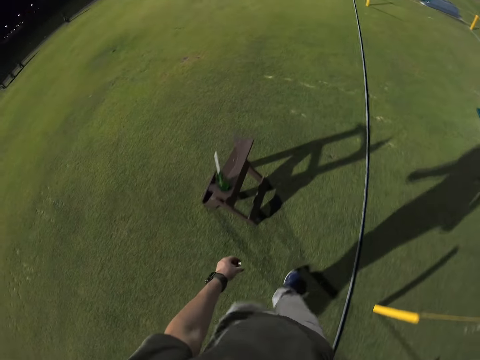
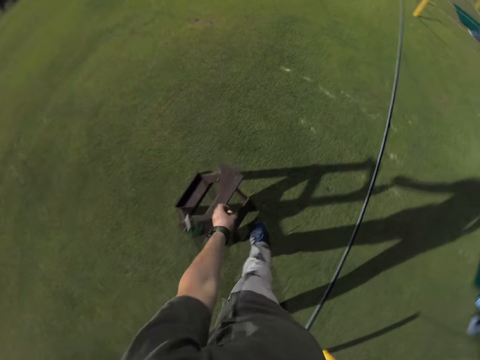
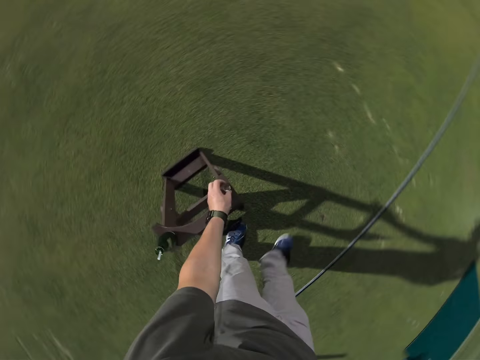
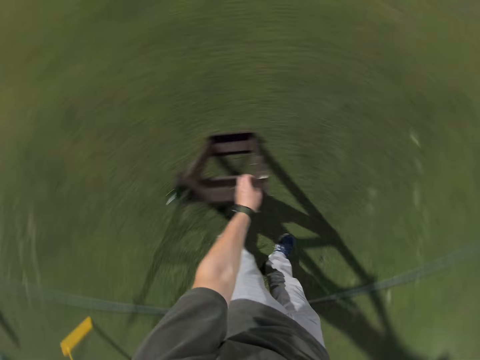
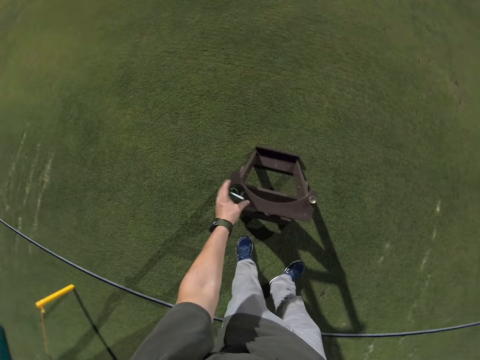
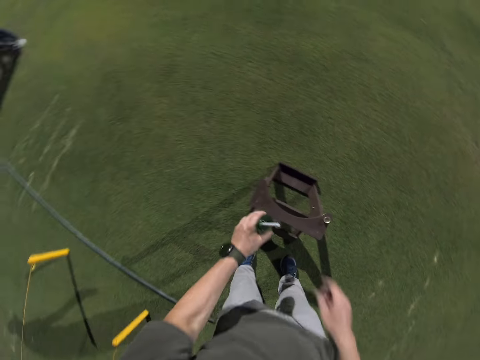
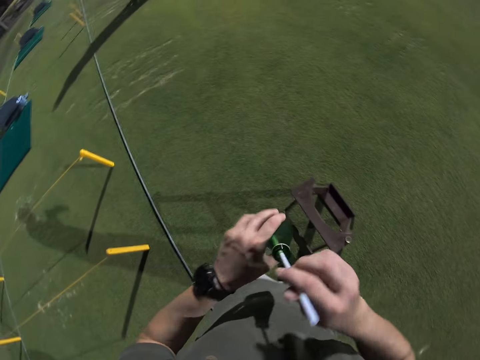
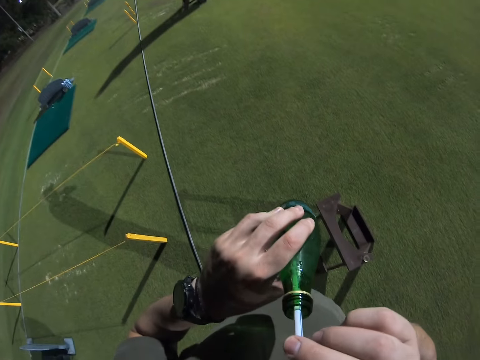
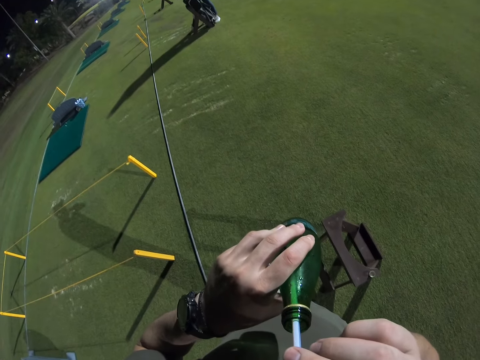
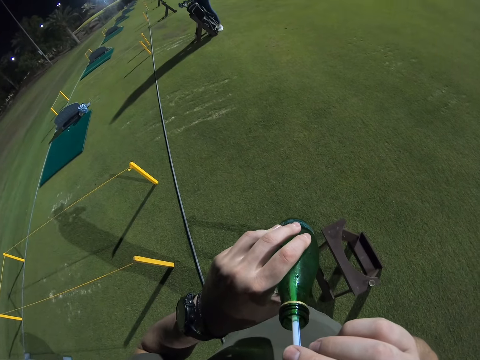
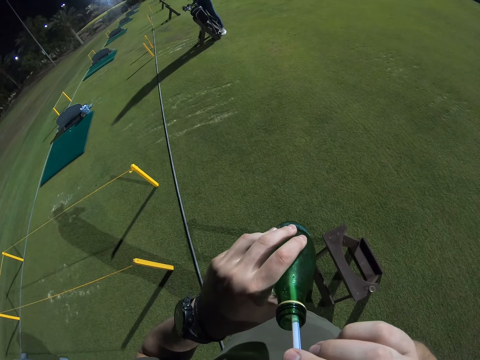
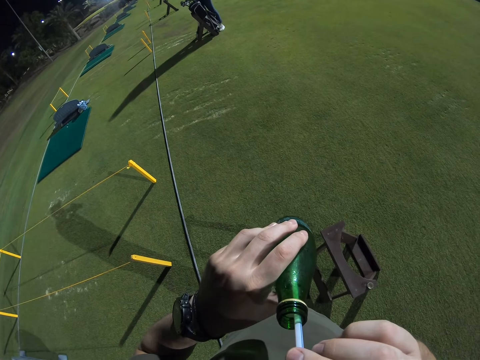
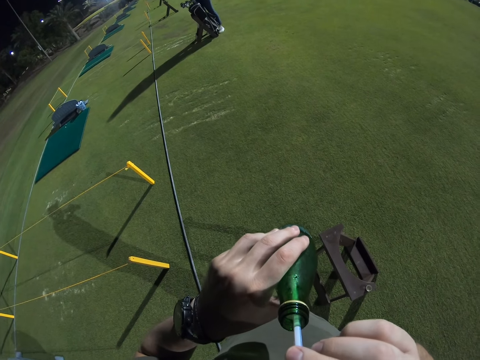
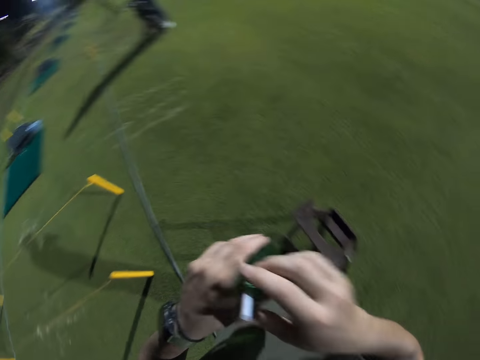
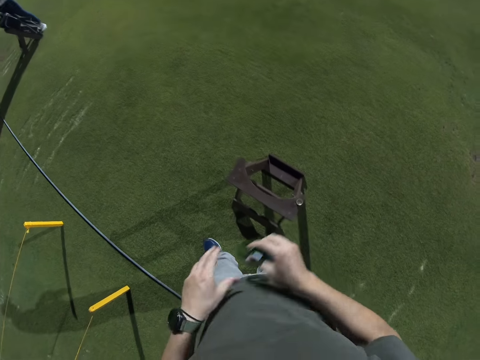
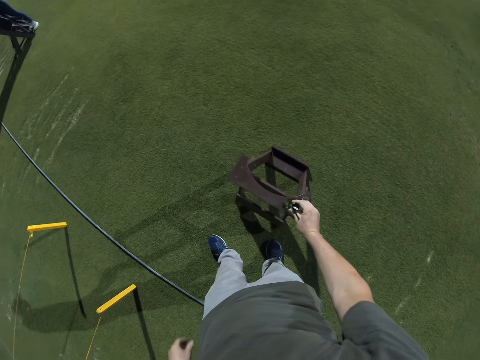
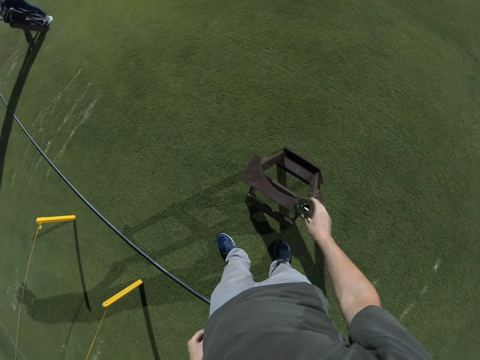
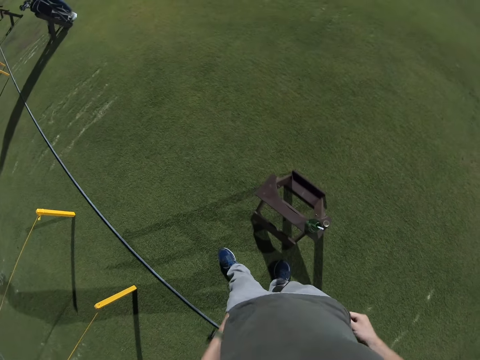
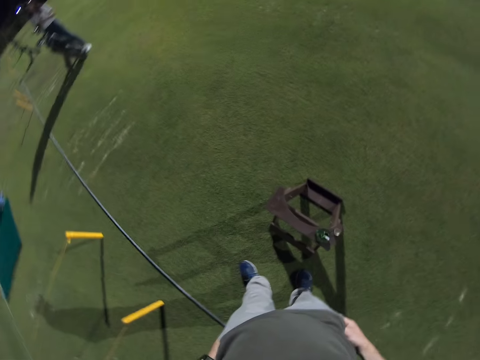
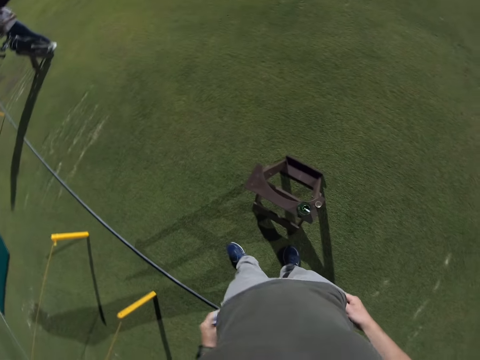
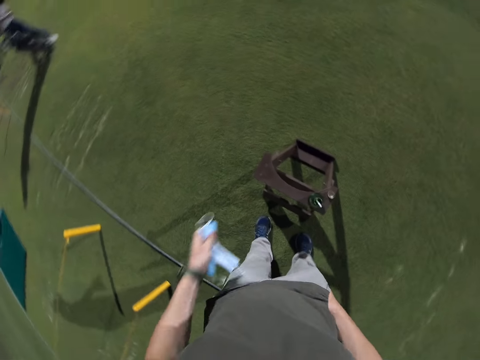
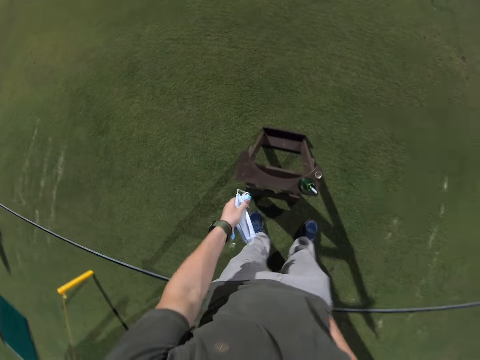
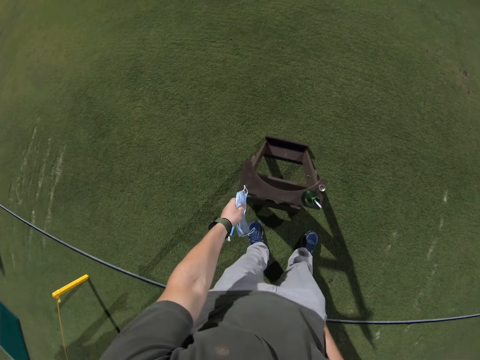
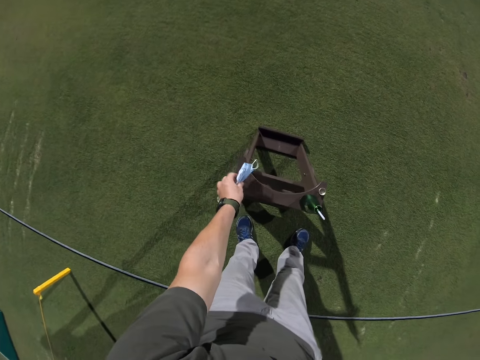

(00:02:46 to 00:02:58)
The camera wearer walks on the grass, puts a bottle lid on the ladder or wooden stand, picks up a bottle and holds a straw. They hold the bottle and sip a drink from the bottle. They put the bottle in the ladder. They put a mask on the ladder. They hold face masks.

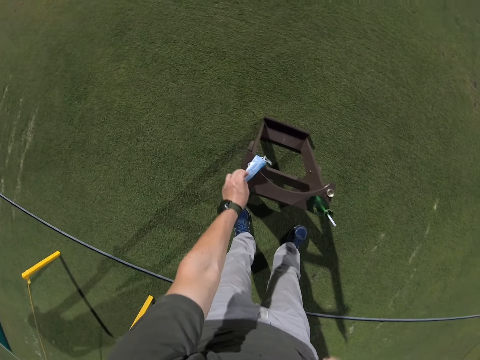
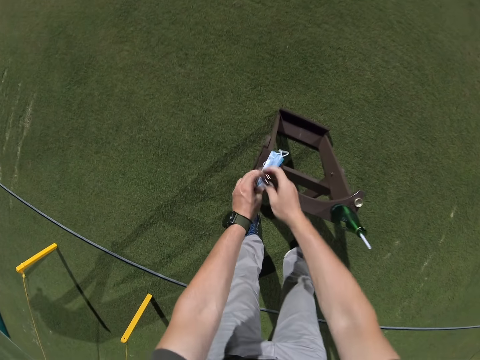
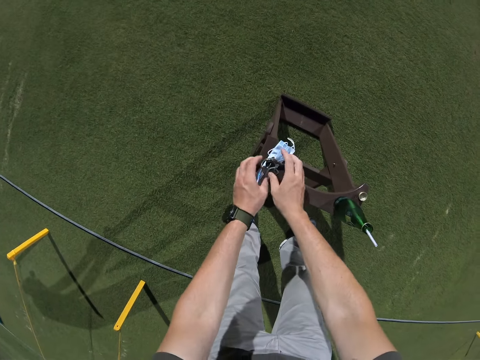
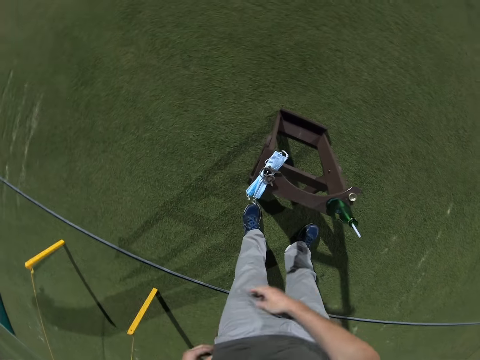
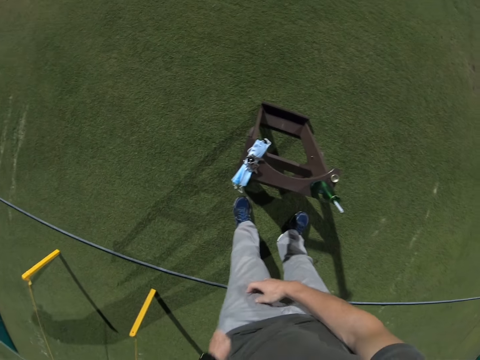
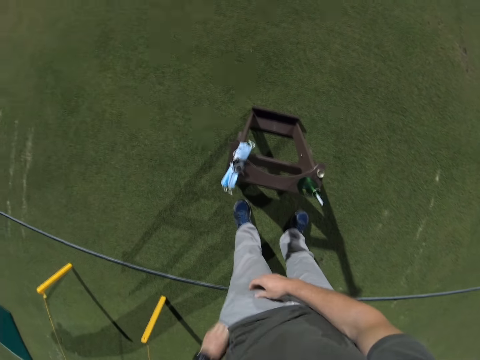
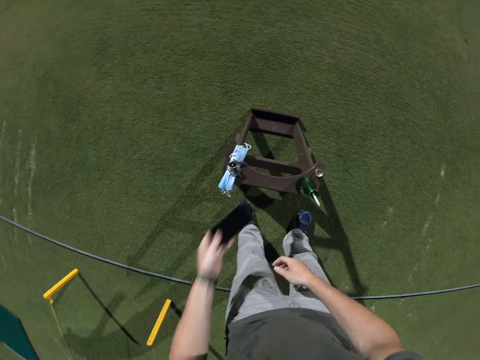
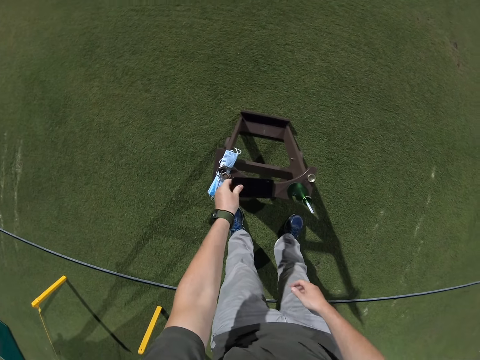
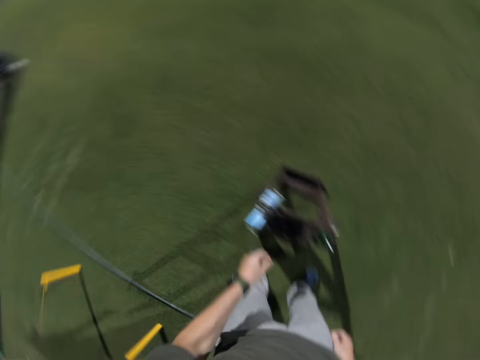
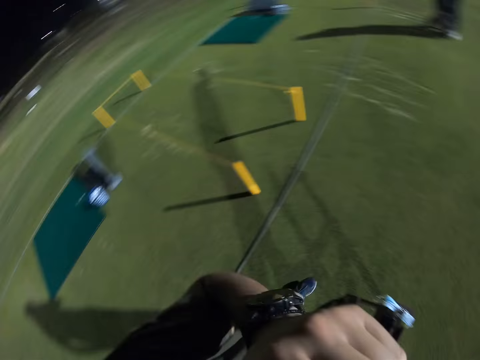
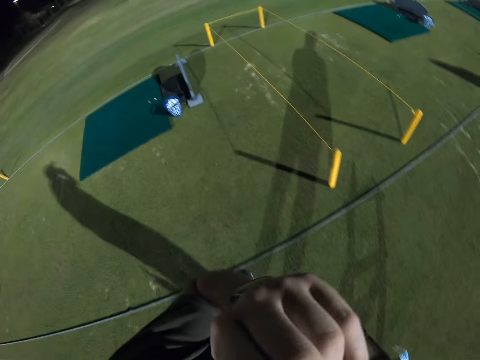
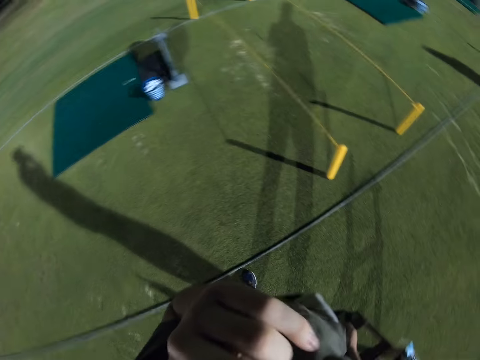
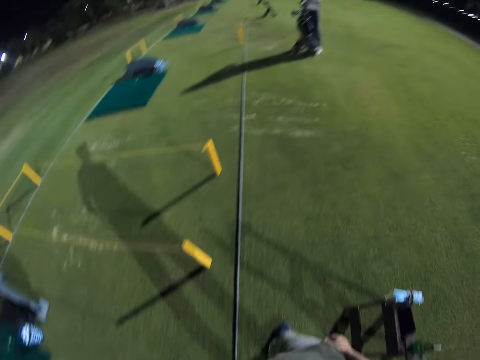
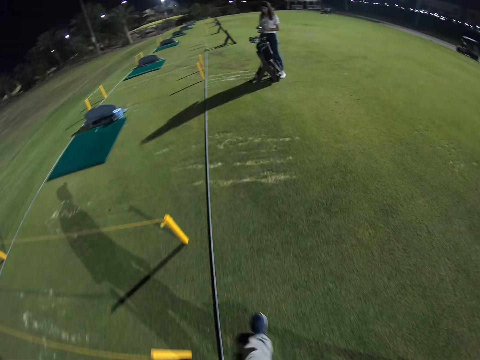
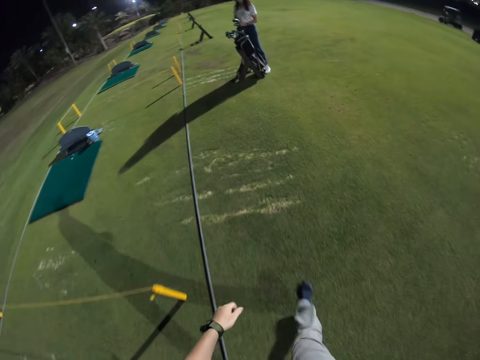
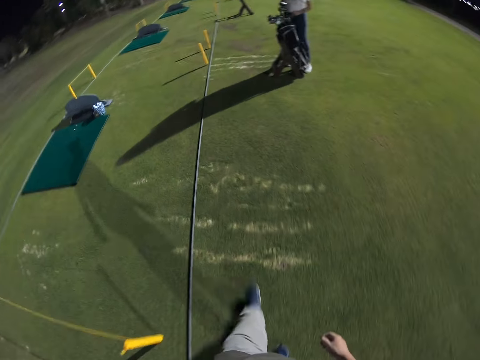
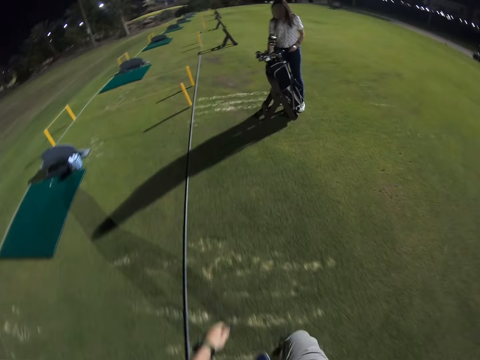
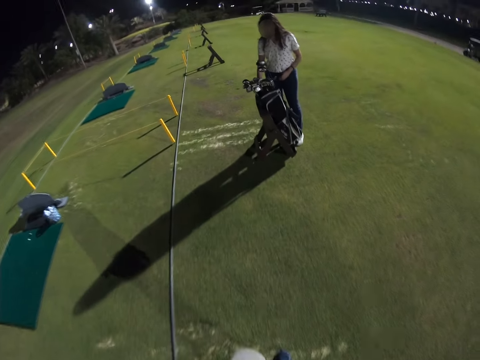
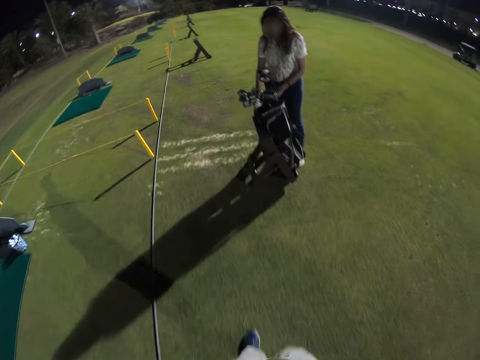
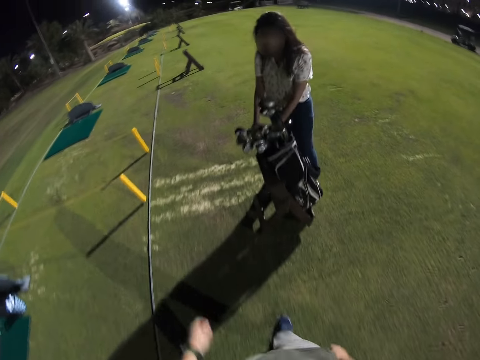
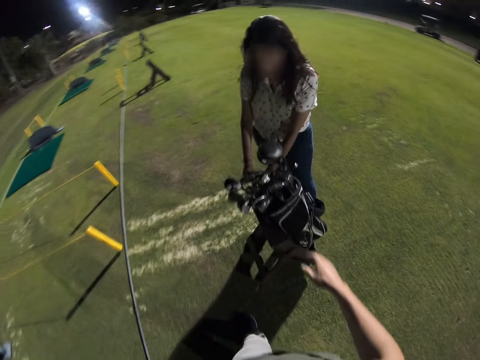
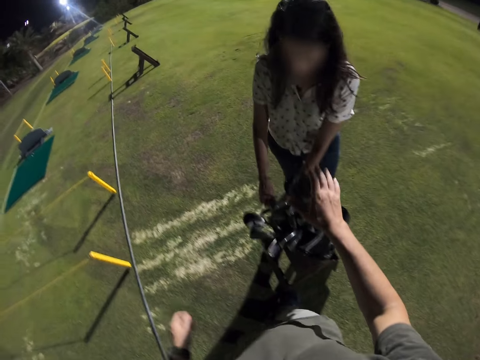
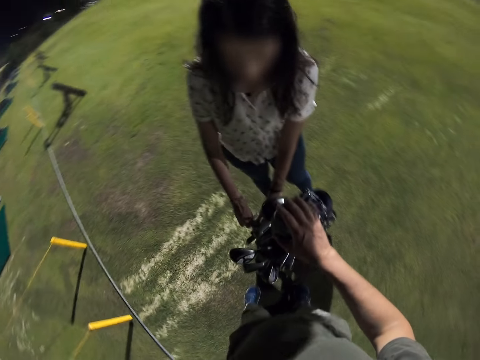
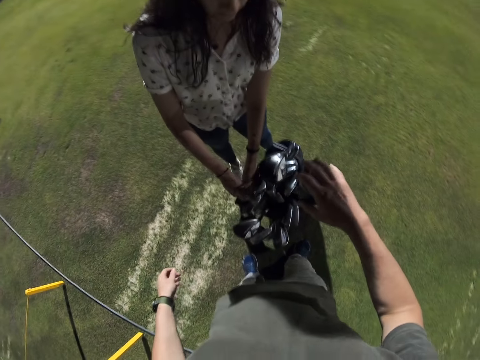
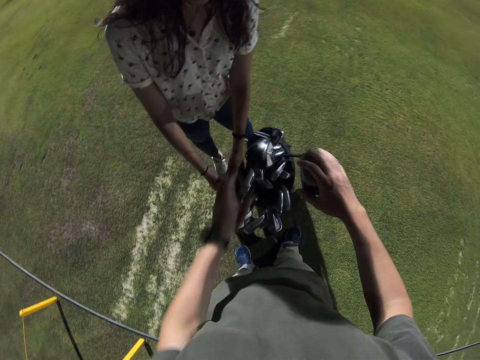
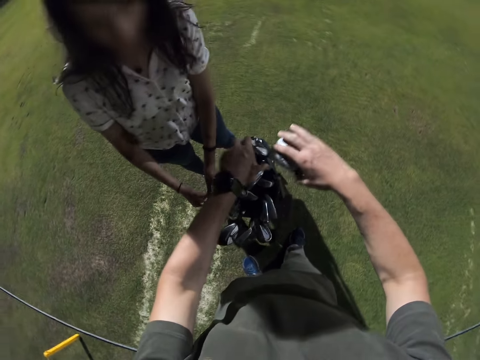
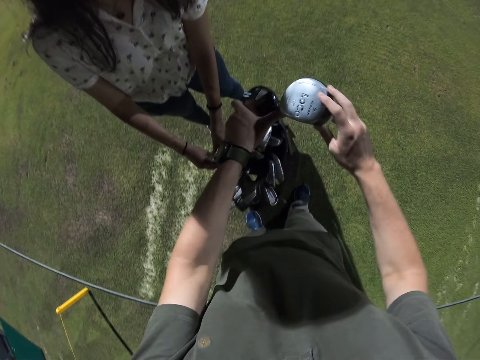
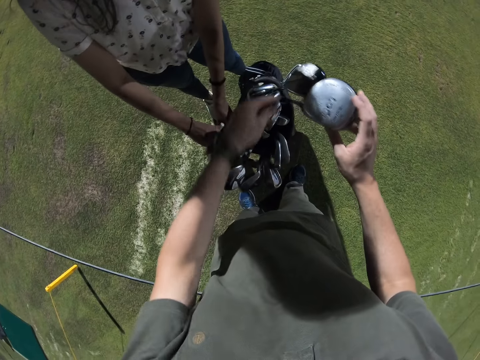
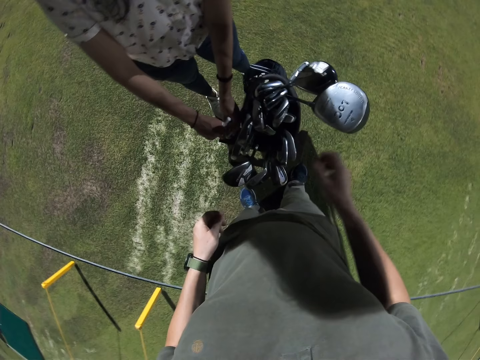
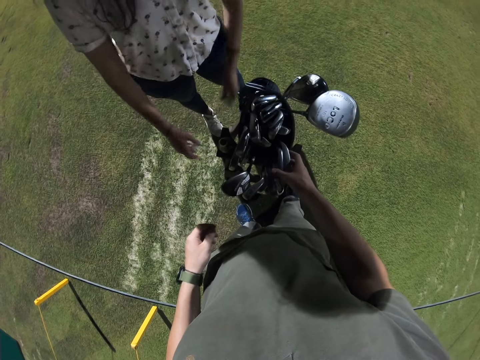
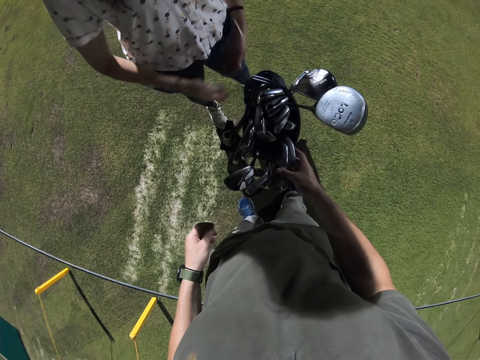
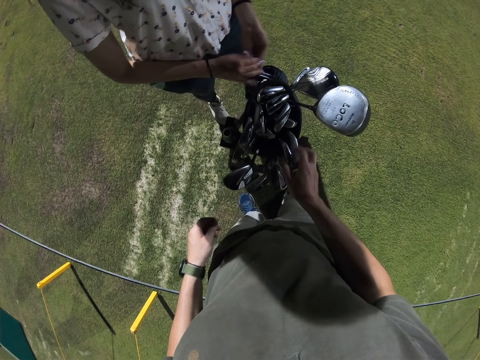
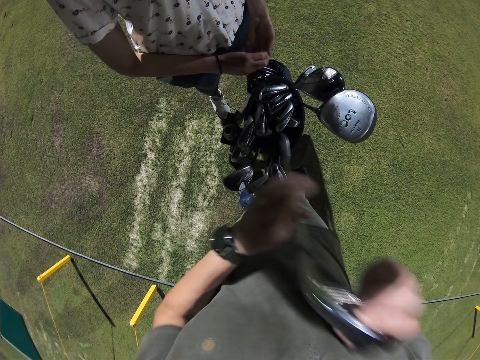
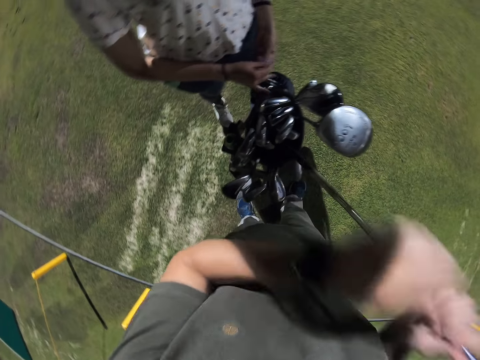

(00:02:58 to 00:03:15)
The camera wearer puts face masks on the wooden stand or ladder and places keys on the face masks. They pick up a phone in the ladder, put a hand on the pocket, hold the phone and put the phone on the wooden stand. They touch the face and hold the face. They walk on the grass. They touch a golf stick and hold metal bars. A man holds metal bars. The camera wearer picks up golf sticks.
